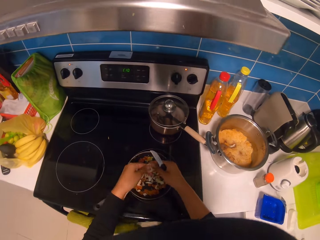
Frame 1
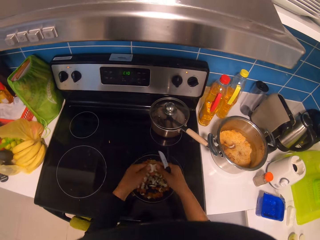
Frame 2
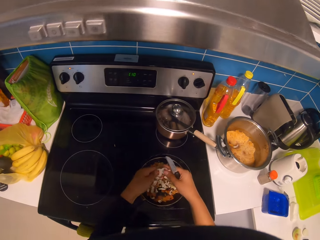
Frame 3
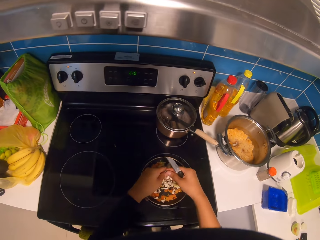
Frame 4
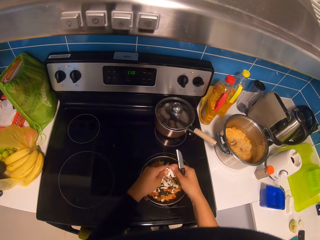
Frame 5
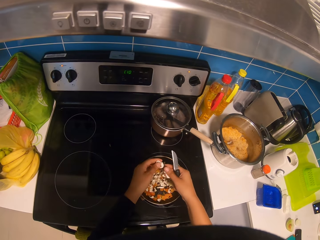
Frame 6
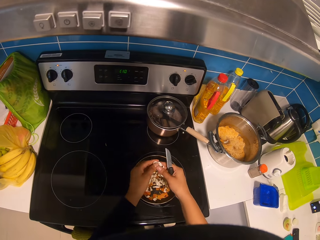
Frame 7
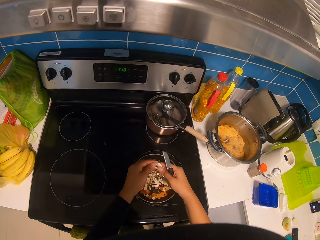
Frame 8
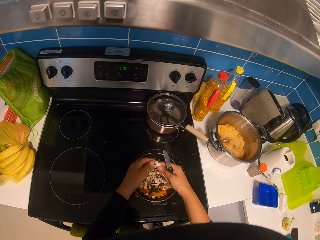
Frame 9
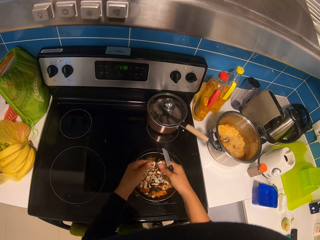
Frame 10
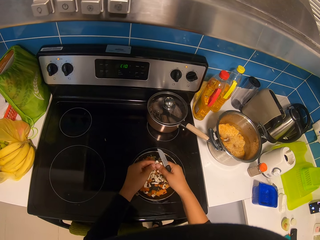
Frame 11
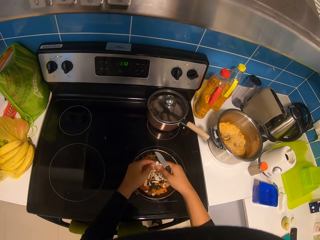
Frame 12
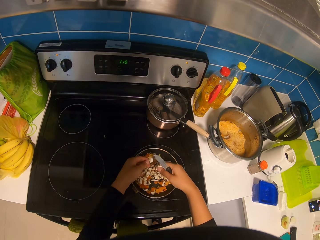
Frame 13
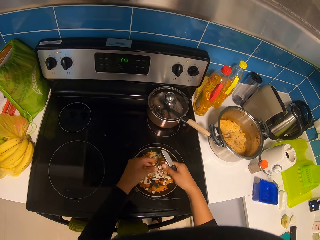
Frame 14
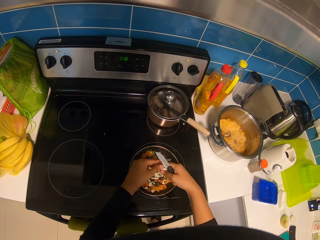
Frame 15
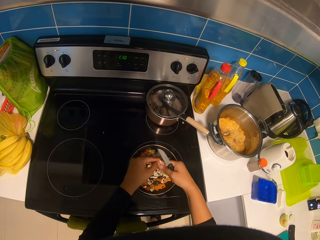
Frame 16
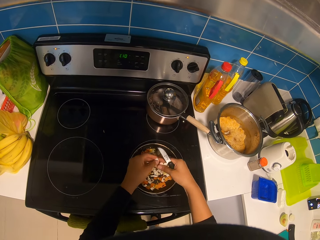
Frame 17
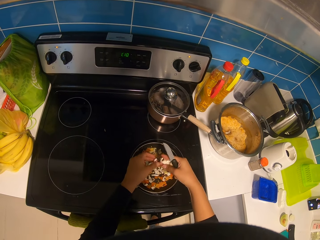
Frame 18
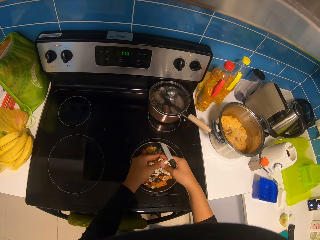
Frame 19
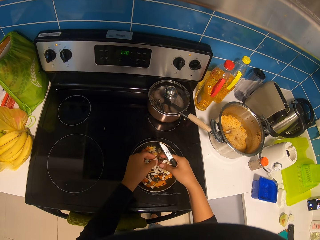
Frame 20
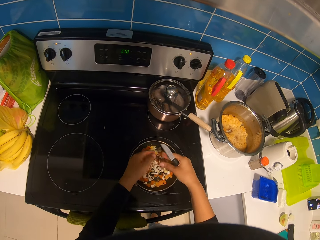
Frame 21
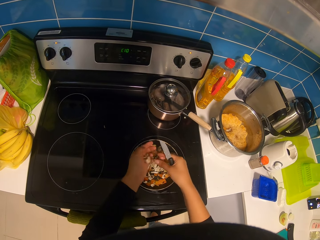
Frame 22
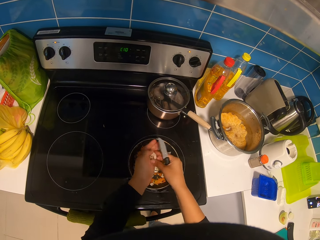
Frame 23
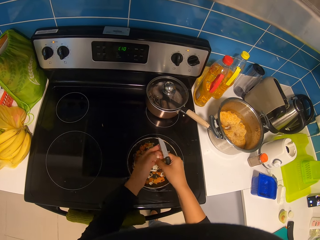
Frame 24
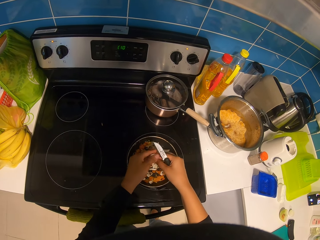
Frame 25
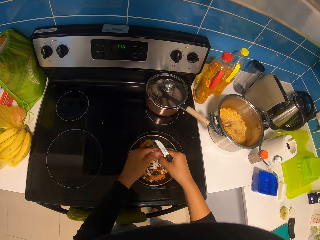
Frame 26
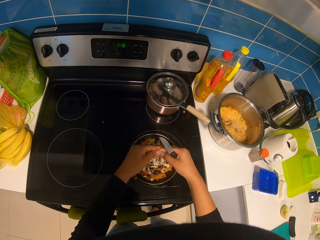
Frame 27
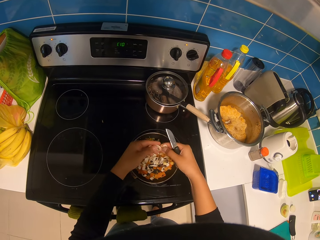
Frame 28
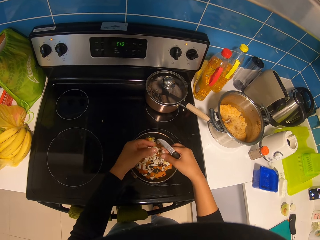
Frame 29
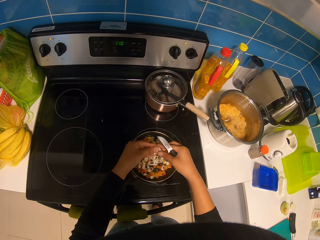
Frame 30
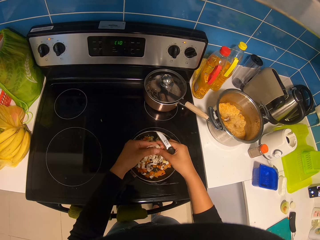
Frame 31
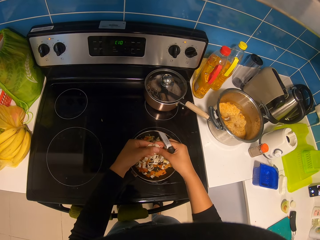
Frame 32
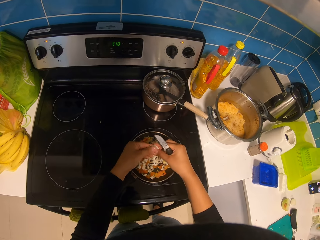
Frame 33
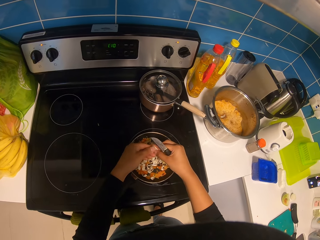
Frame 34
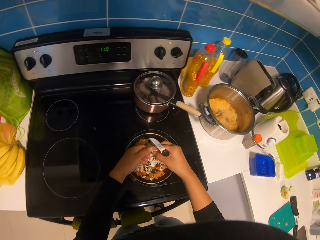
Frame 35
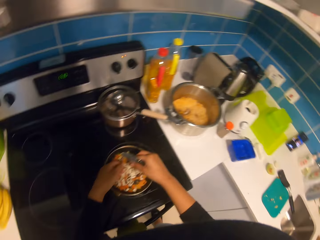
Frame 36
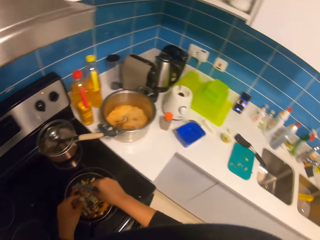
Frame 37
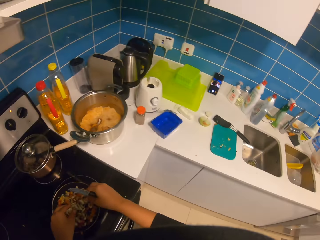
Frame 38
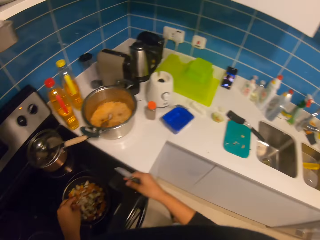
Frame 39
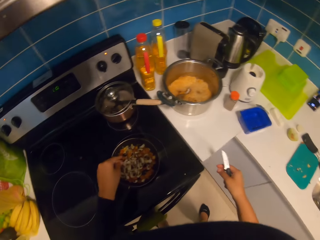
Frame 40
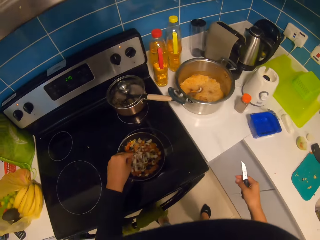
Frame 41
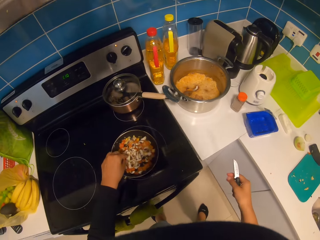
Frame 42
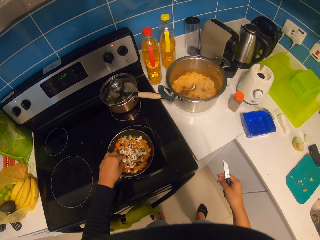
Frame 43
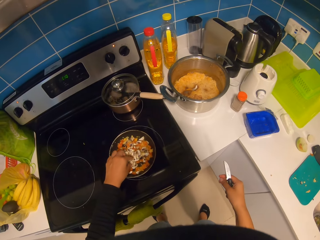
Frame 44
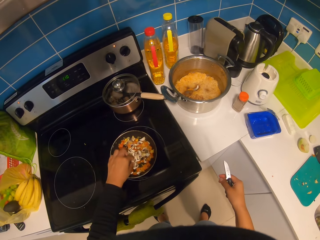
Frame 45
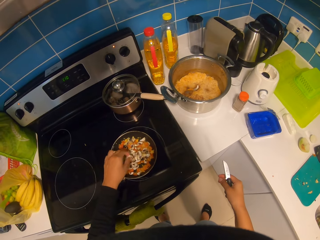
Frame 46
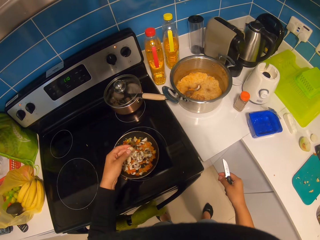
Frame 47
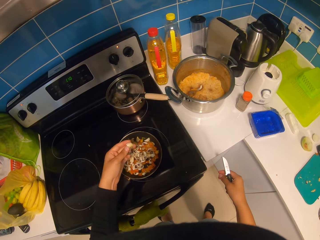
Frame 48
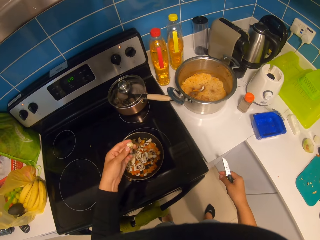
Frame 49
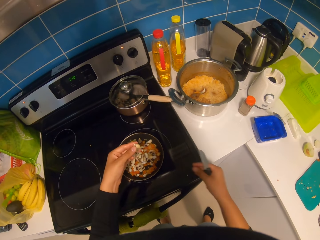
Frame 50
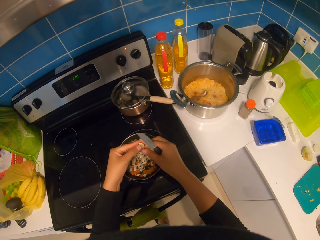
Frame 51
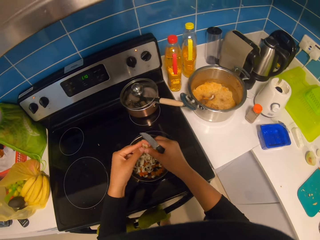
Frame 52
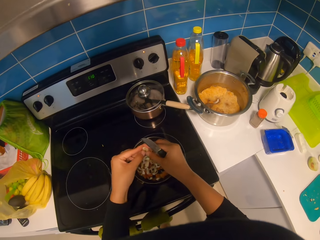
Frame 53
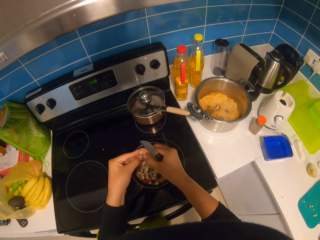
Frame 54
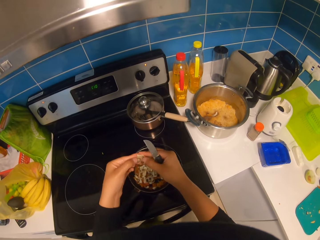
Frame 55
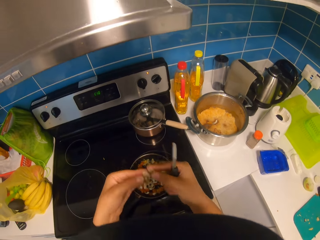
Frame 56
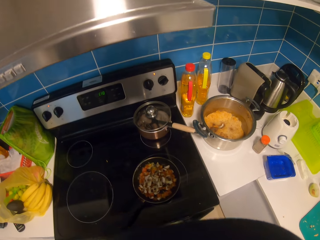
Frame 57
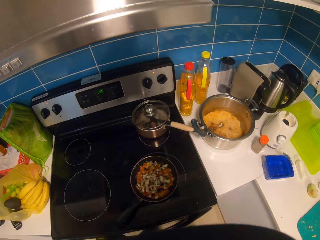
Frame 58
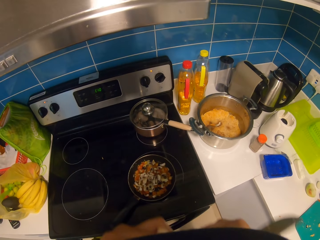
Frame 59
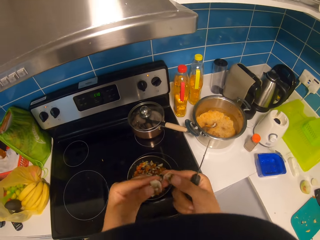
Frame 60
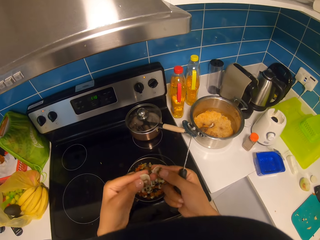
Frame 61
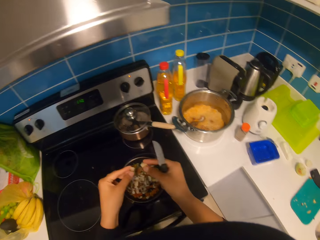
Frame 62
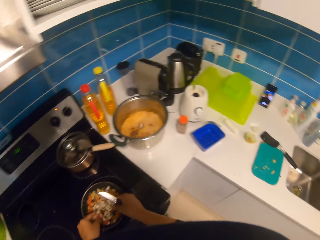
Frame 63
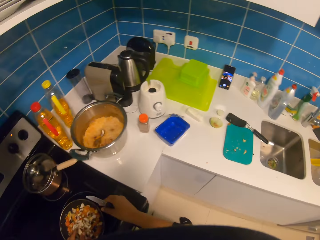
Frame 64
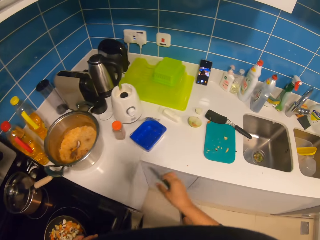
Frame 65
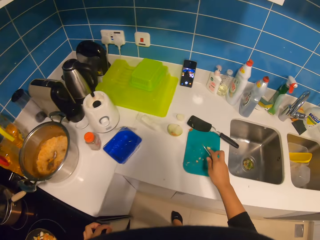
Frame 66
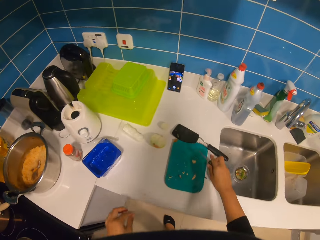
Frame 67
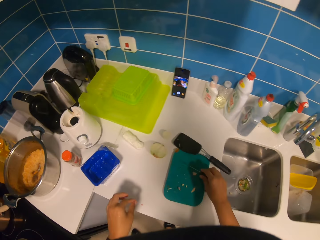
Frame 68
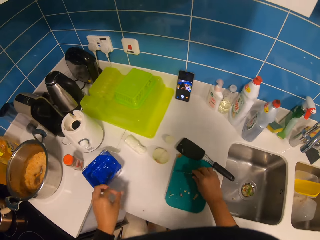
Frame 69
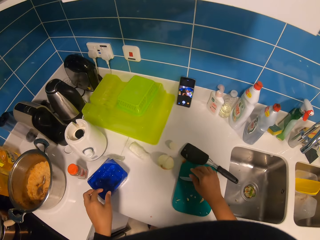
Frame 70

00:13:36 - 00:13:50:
The camera wearer cuts a mushroom. They lift the mushroom up, move the mushroom down and put the mushroom in the pot. They move a hand. They put a knife on the chopping board.

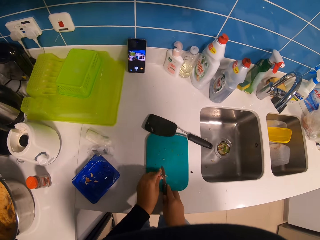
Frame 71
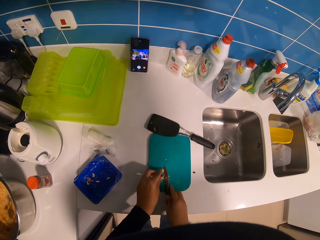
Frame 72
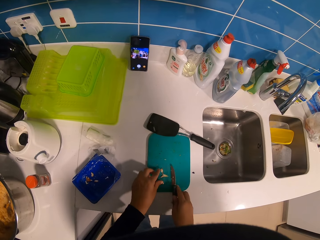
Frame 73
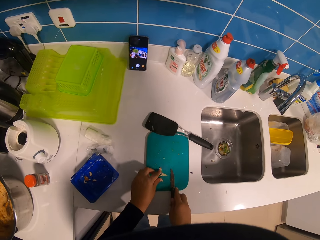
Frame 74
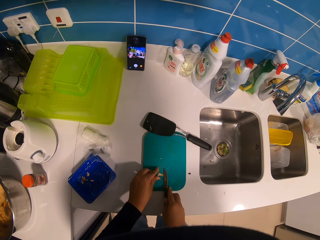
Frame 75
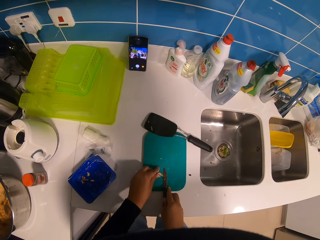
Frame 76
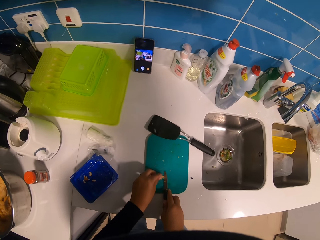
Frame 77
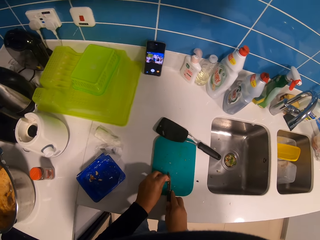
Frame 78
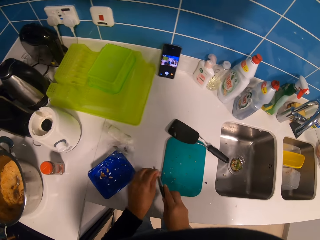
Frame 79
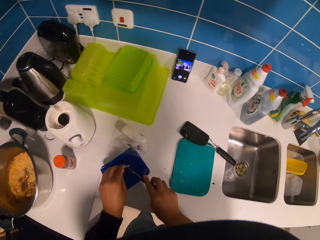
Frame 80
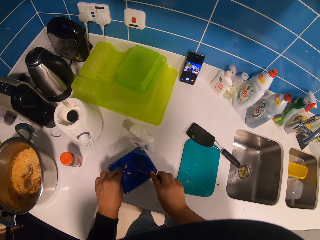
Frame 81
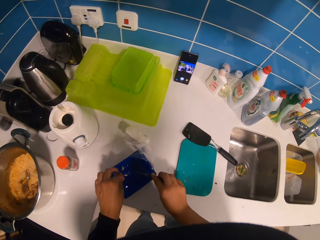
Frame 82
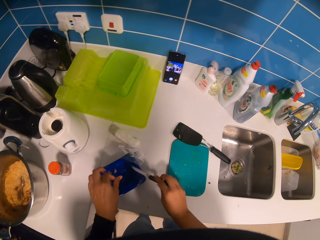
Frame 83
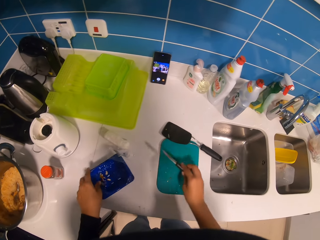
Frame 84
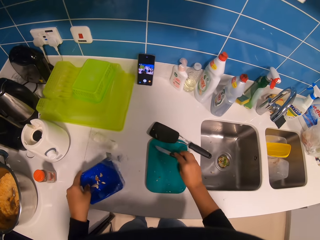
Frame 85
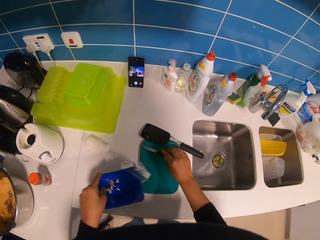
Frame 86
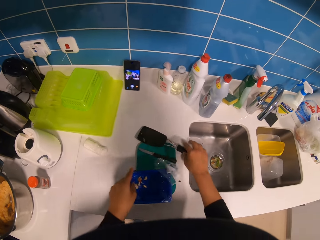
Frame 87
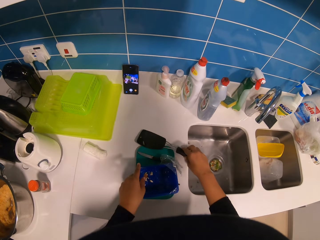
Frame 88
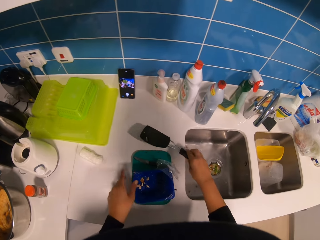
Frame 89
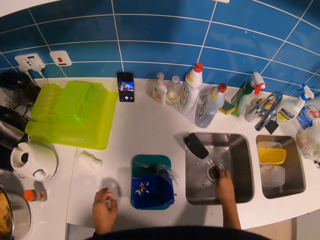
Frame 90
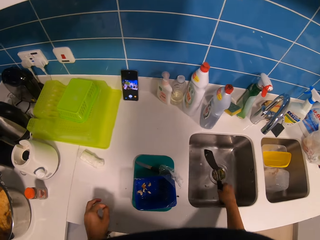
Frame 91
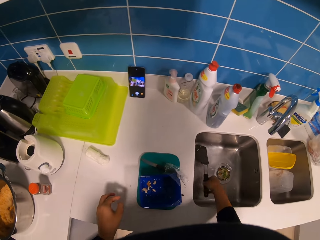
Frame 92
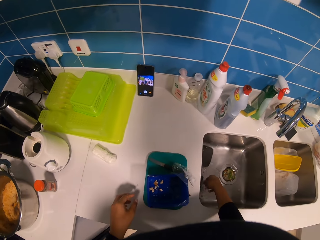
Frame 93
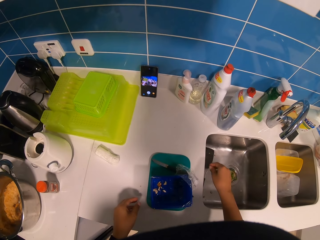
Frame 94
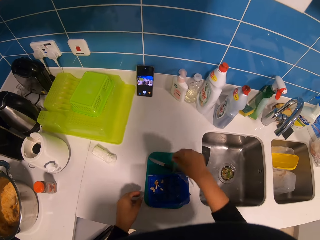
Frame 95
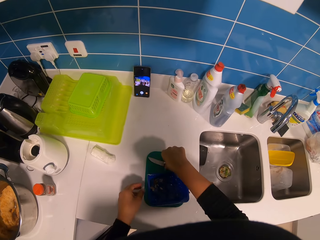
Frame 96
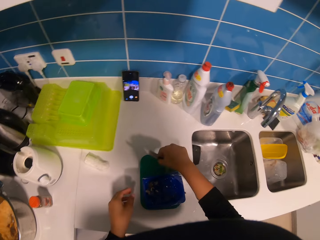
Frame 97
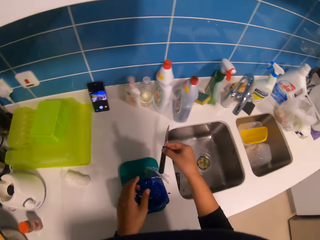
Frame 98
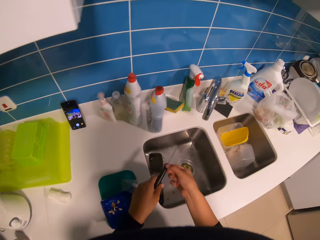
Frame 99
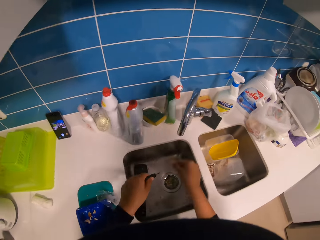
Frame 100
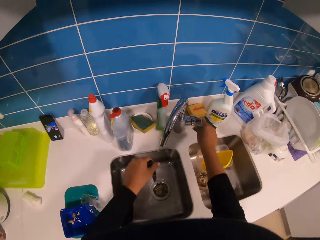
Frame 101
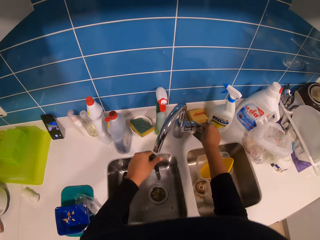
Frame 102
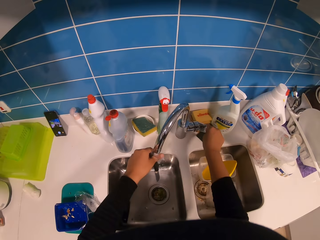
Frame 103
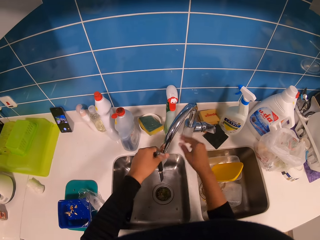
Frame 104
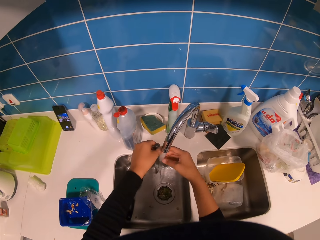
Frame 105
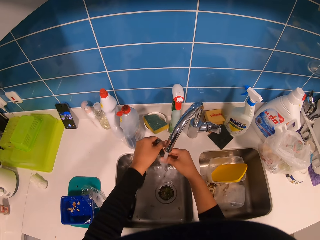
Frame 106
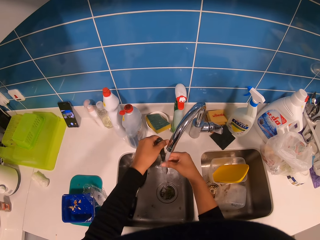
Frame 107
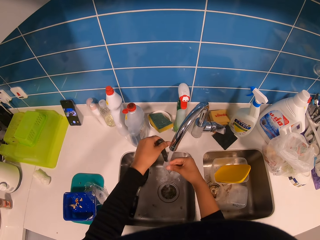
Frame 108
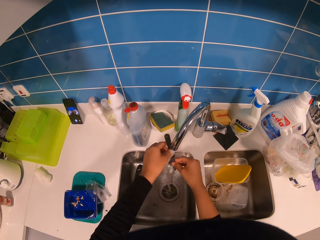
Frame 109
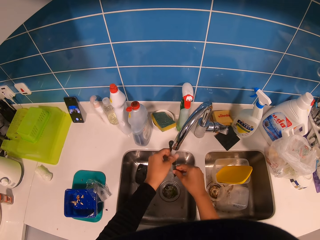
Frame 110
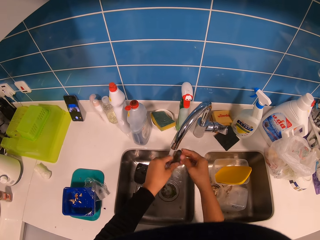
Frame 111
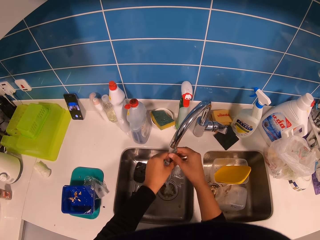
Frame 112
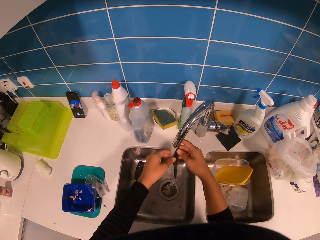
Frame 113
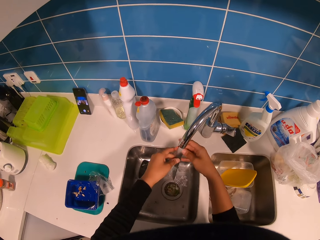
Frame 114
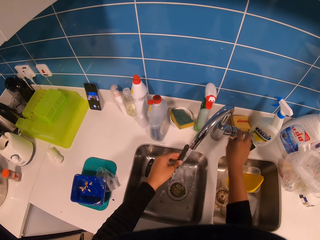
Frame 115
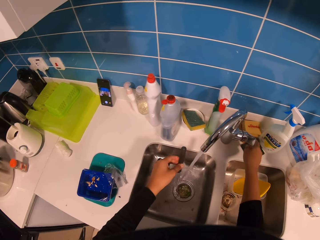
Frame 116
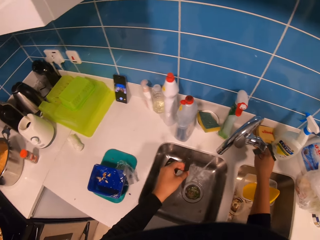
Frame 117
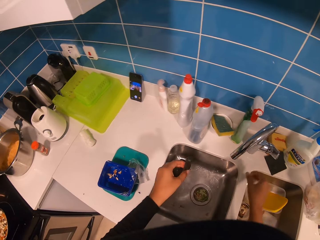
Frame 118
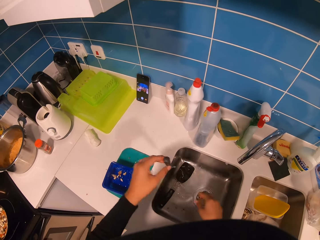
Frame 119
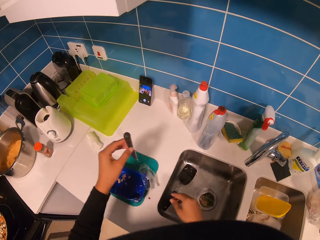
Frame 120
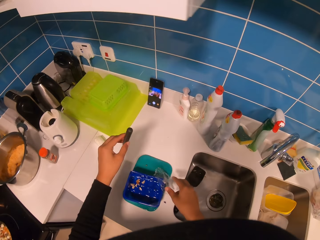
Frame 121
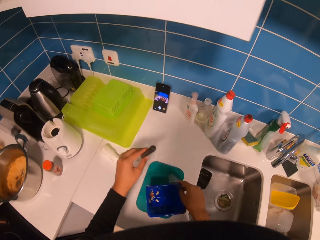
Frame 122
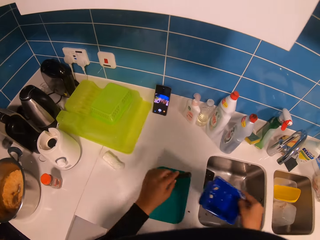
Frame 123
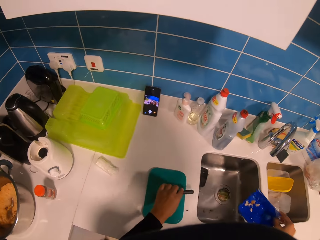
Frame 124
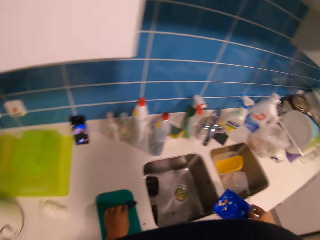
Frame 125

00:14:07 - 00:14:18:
The camera wearer moves the knife down and touches the mushroom. They lift the mushroom up and put the mushroom in the dish. They knock the knife on the dish. They hold the dish and move the knife up. They lift the dish up and put the knife on the chopping board. They put the dish on the chopping board. They hold a spoon, lift the spoon up and put the spoon in the sink. They move their hands up. They lift the knife up and hold the knife. They hold the tap and move the knife forward. They open the tap and move their hand down. They wash the knife in the kitchen tap. They hold the tap and move the knife from the tap. They close the tap. They move the knife and move their hand. They lift the dish up.
